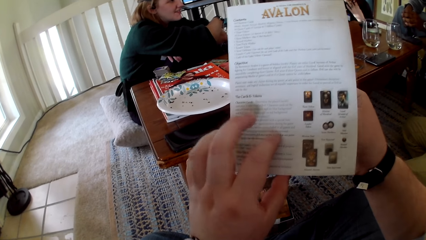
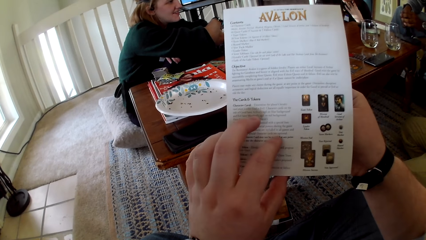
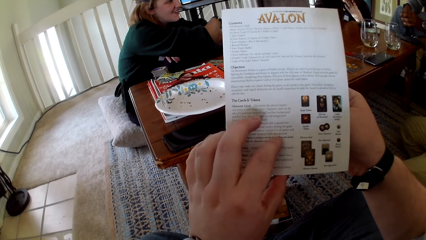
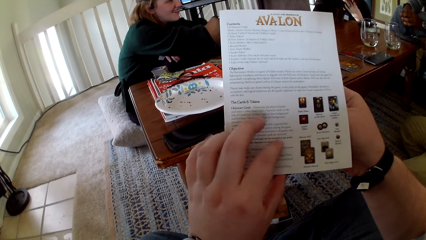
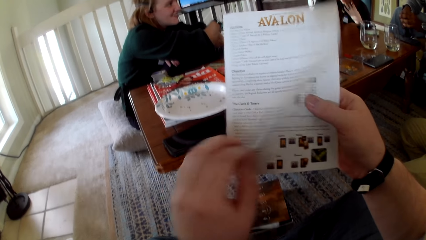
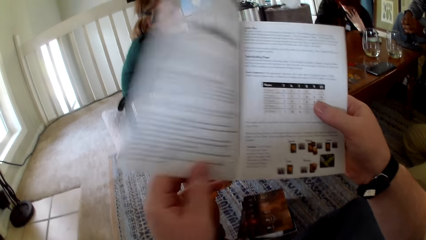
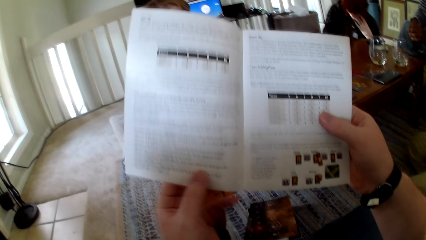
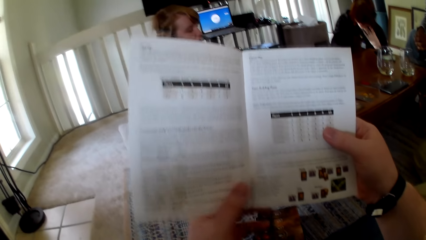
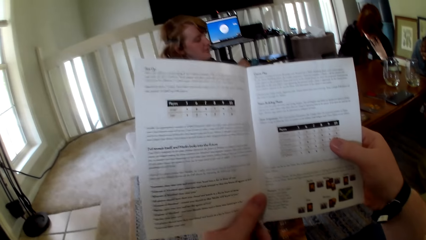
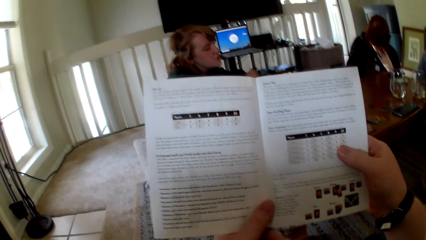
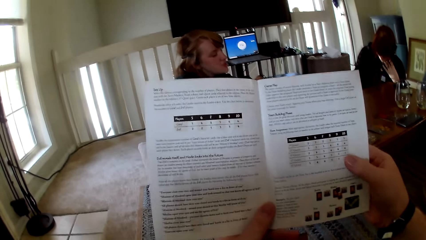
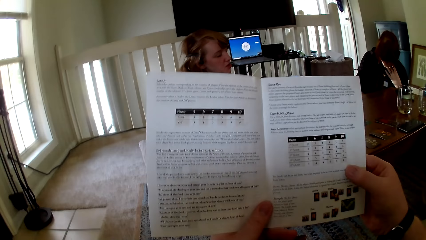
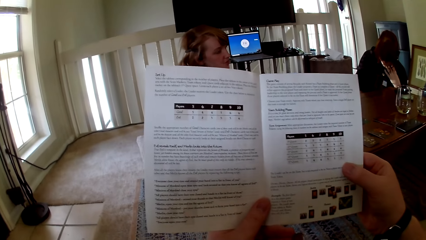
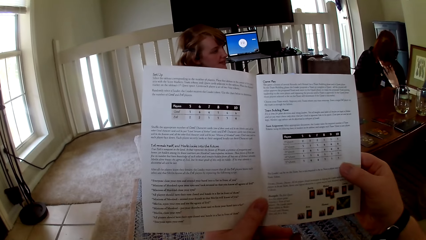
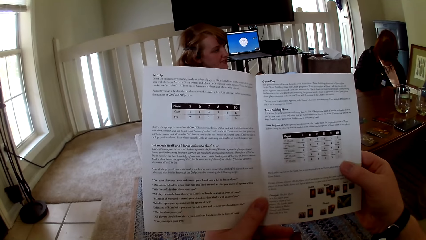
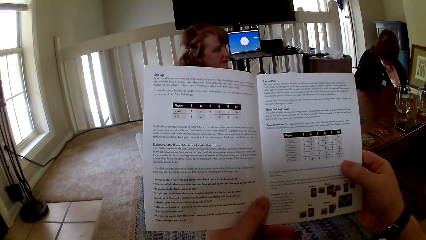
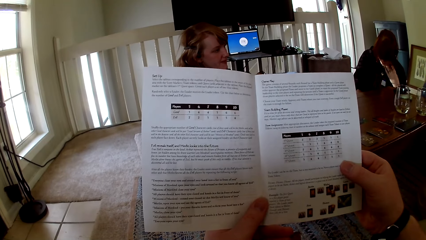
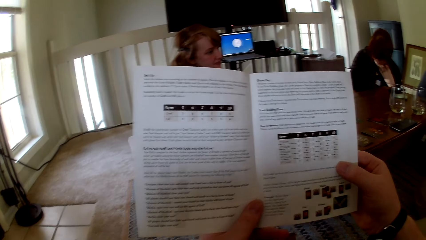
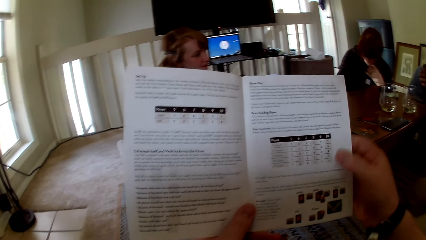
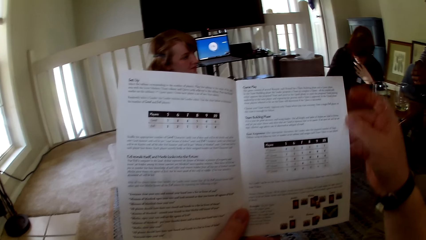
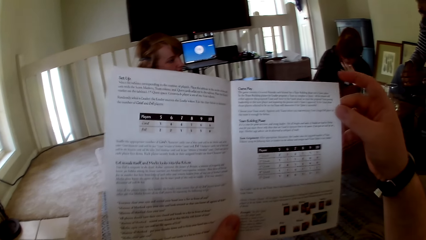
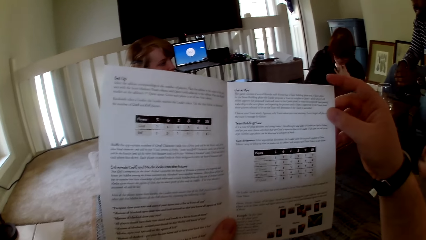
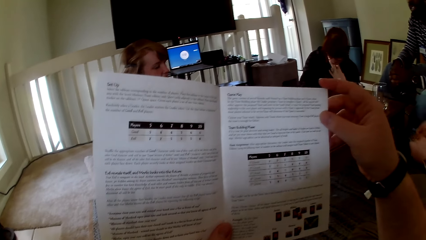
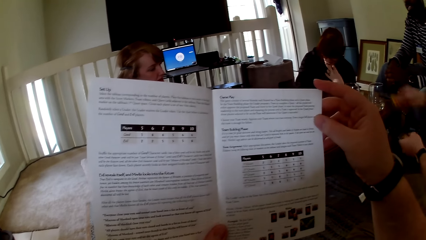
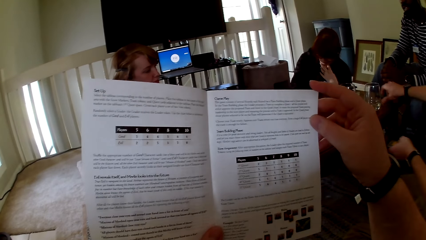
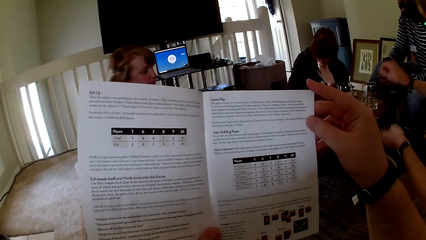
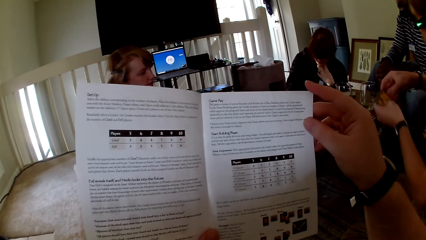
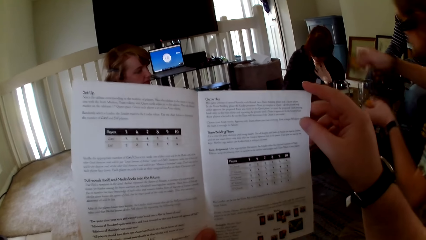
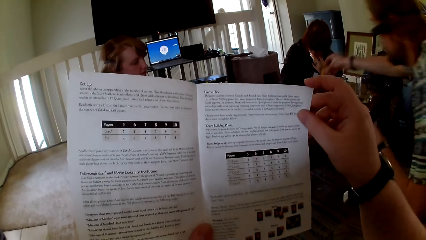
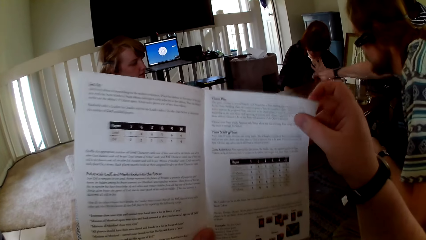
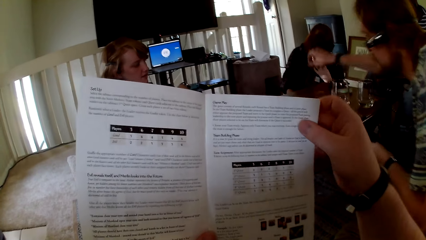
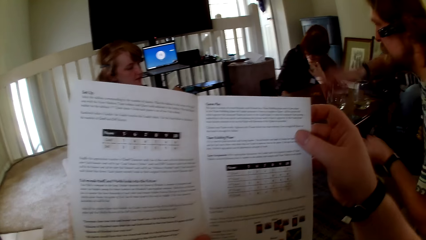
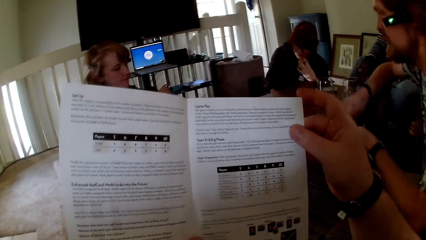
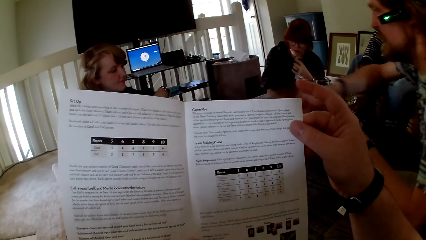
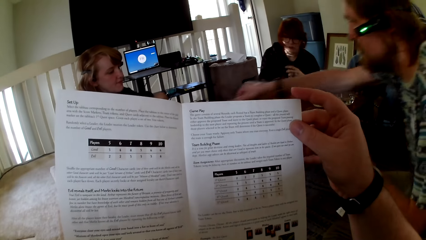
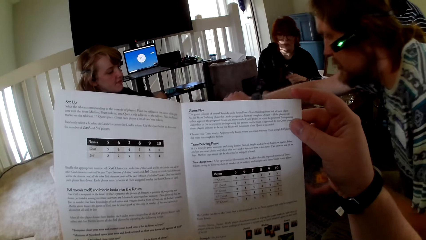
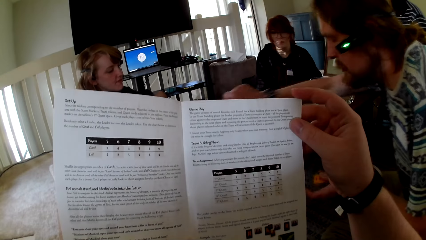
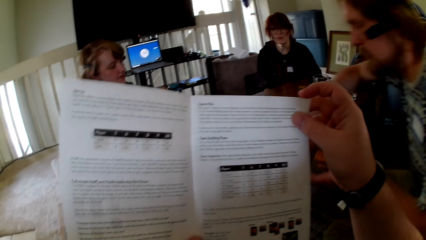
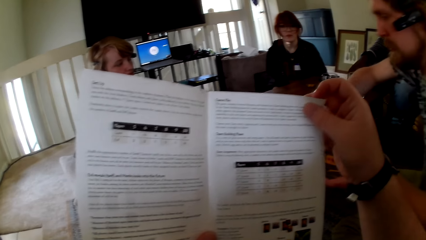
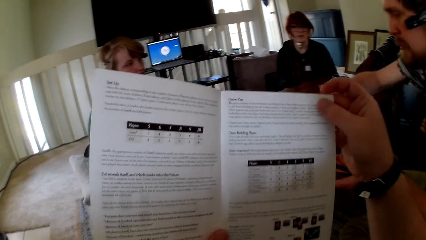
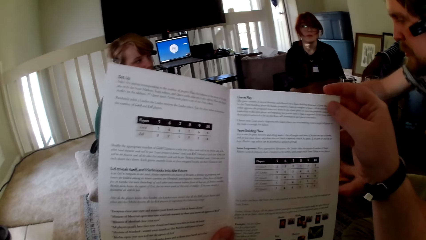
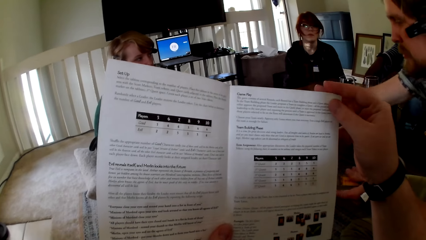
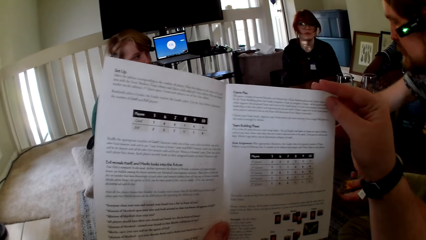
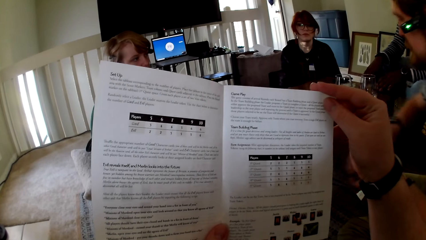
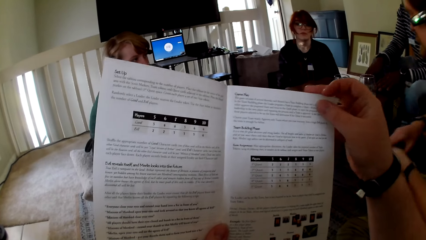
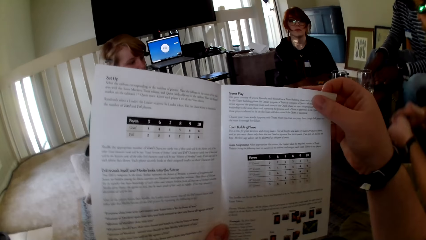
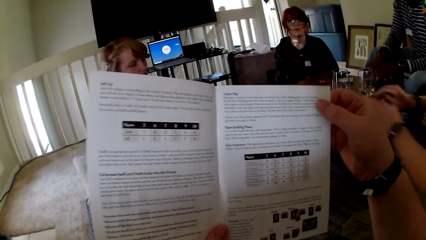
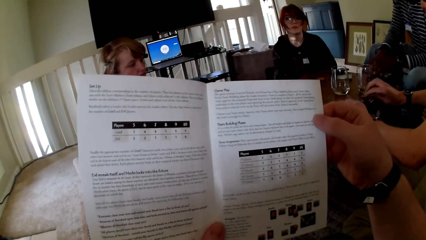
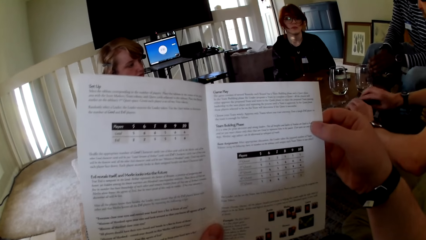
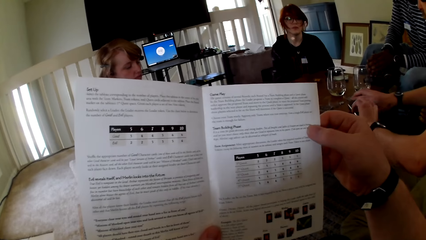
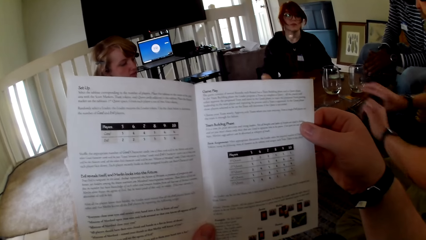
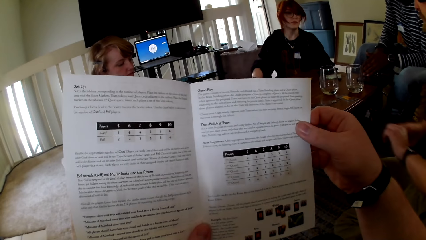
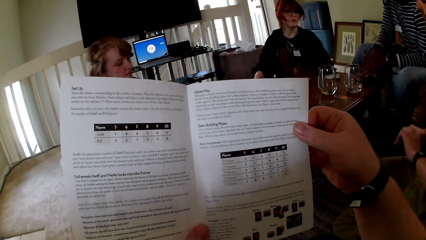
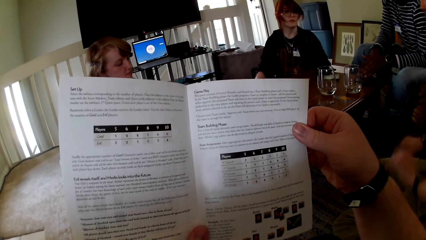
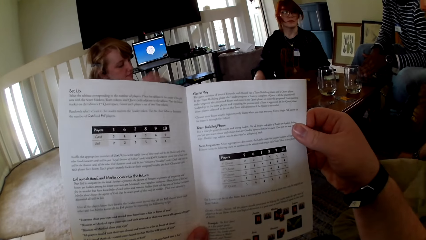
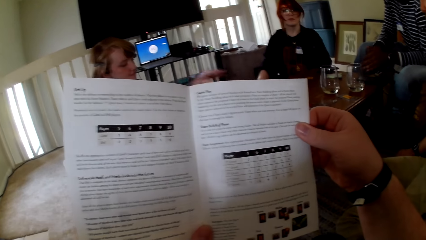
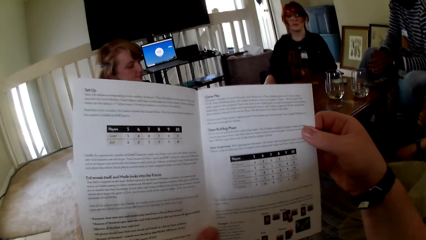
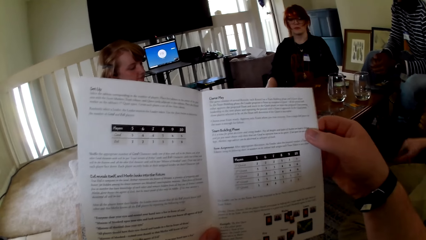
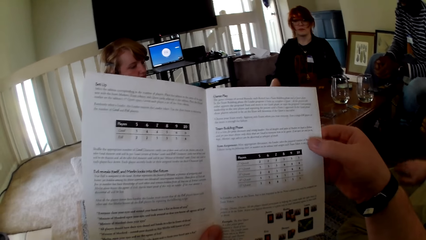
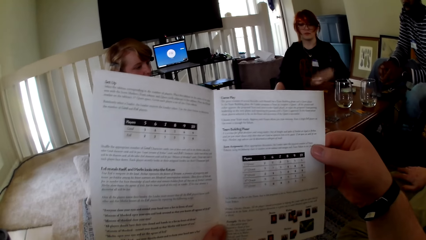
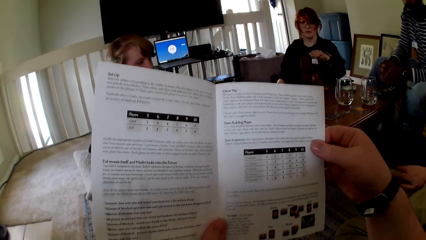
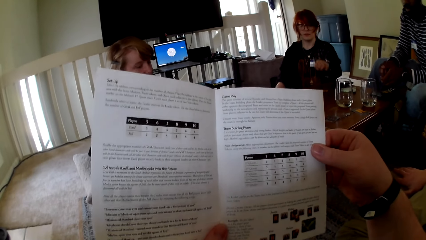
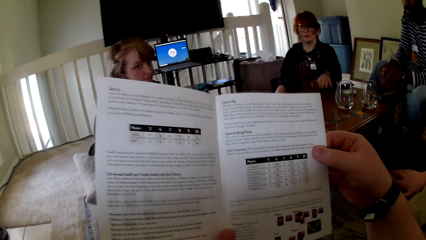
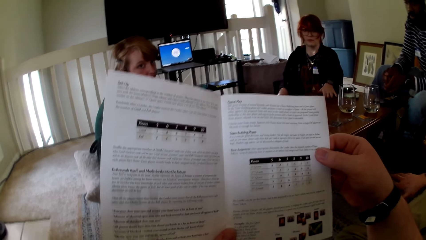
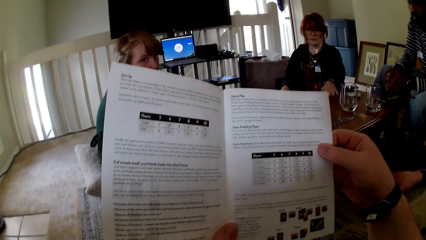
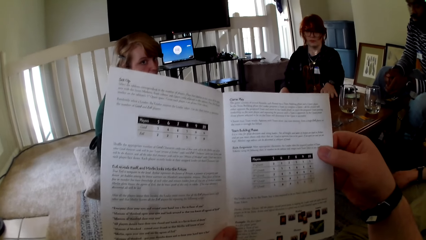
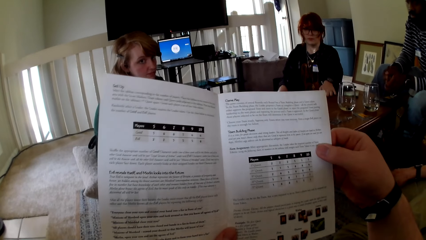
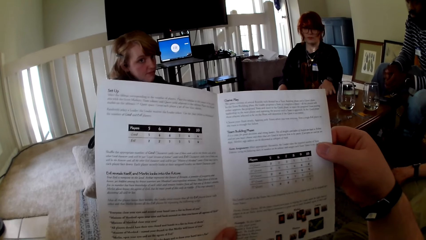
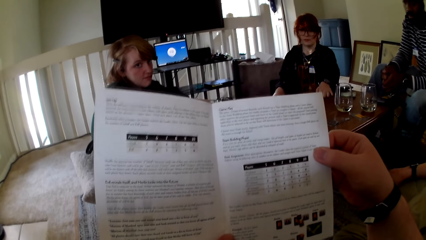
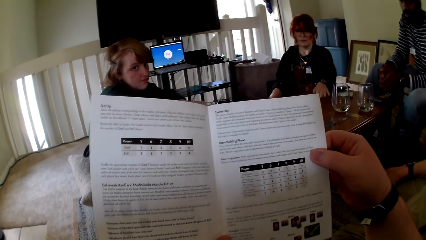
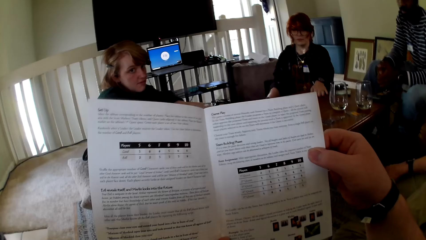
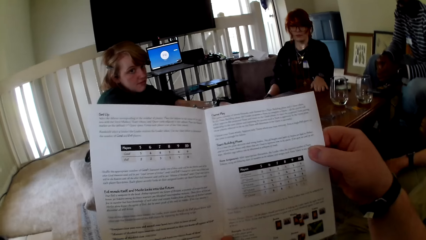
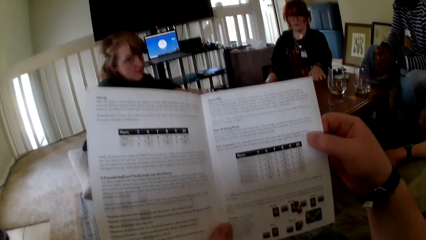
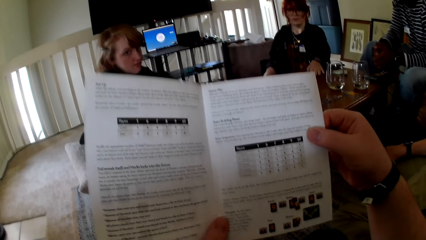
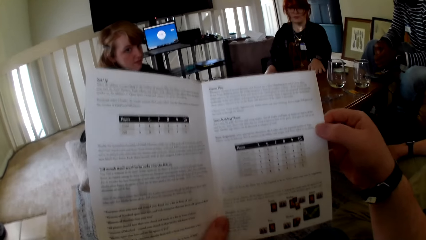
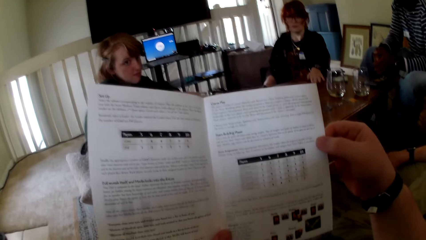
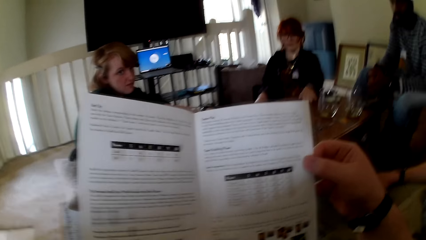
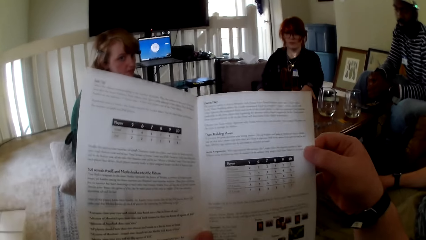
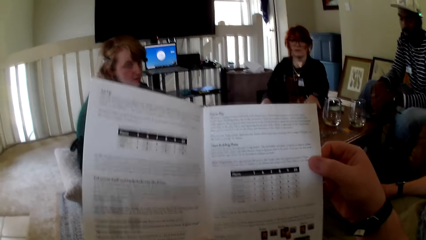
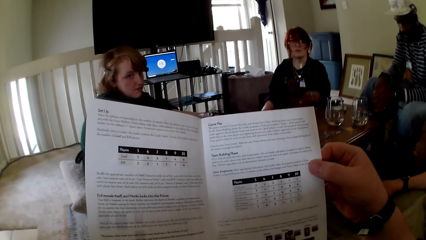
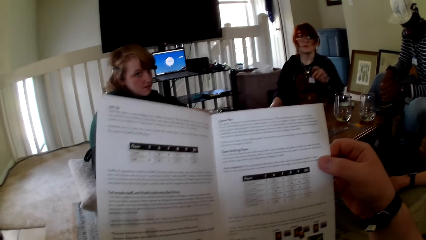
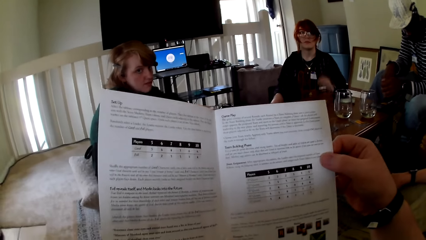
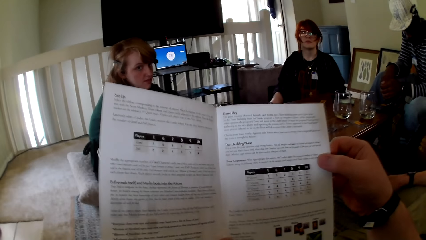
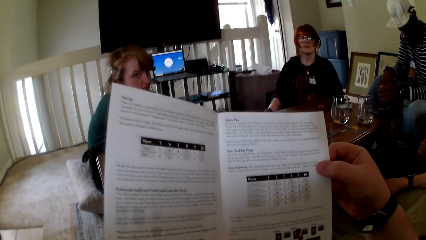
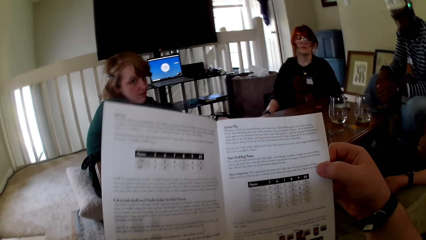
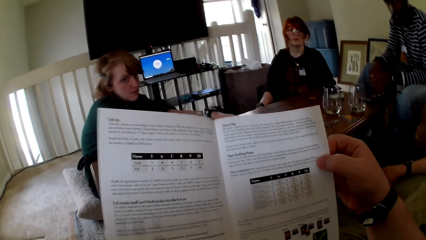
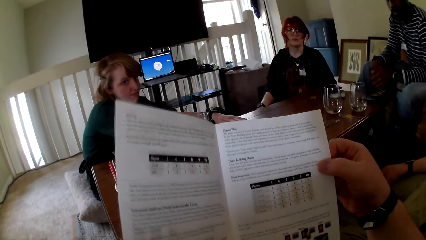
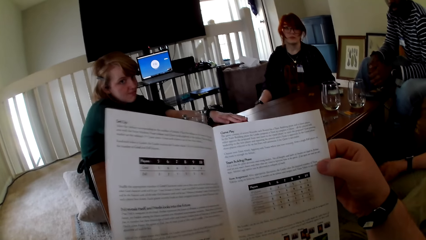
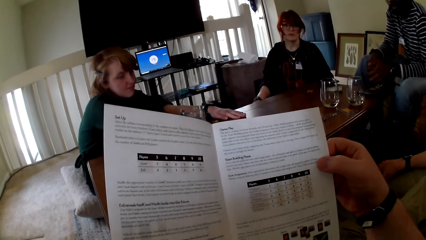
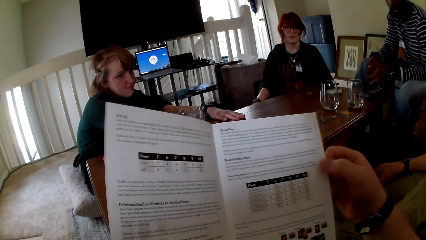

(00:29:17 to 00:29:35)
The camera wearer opens the pamphlet or book and reads the pamphlet. A man puts a card on the table, picks up a card, puts the card on the table. He touches the cards, picks up a card and puts the card on the table. The camera wearer reads the pamphlet. The man switches the cards to the other hand. The camera wearer touches the book. The man puts the cards on the table and picks up a phone. The camera wearer reads the pamphlet. A woman holds the table. She pulls her hand off the table. The camera wearer reads the pamphlet. Another woman holds the table.
